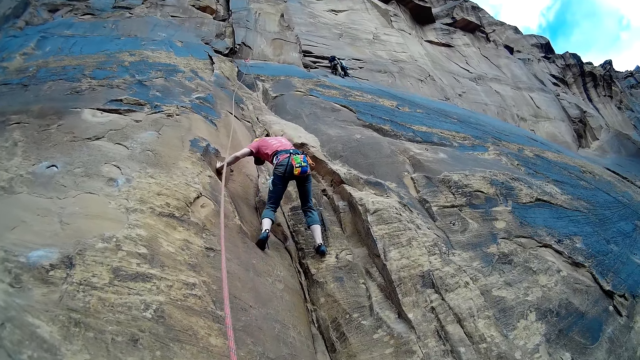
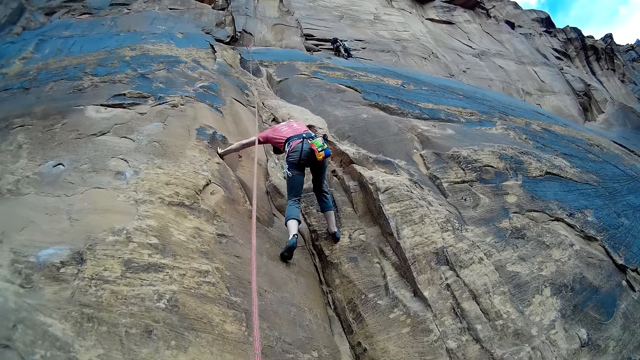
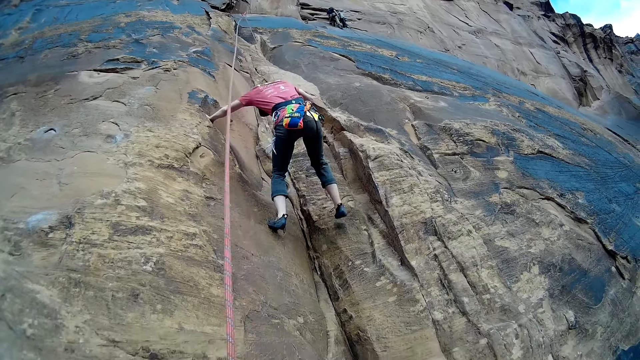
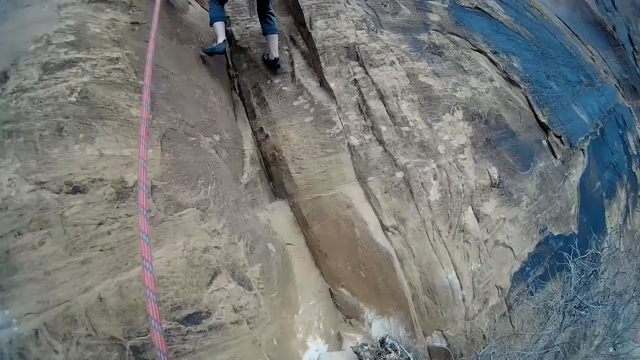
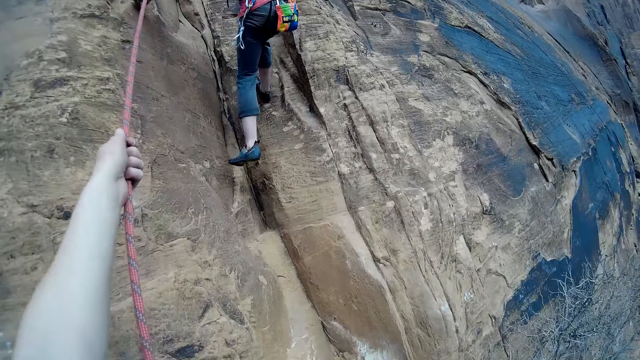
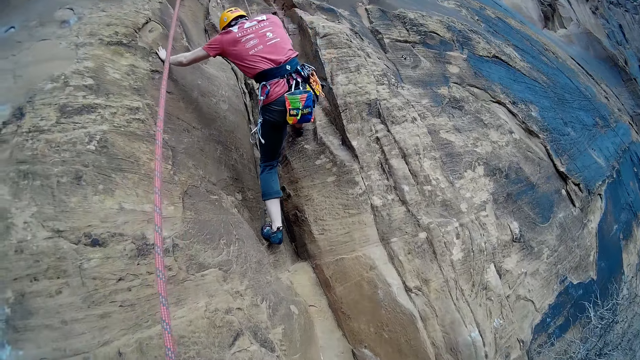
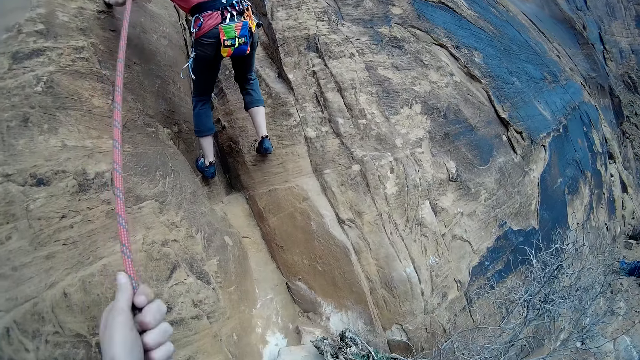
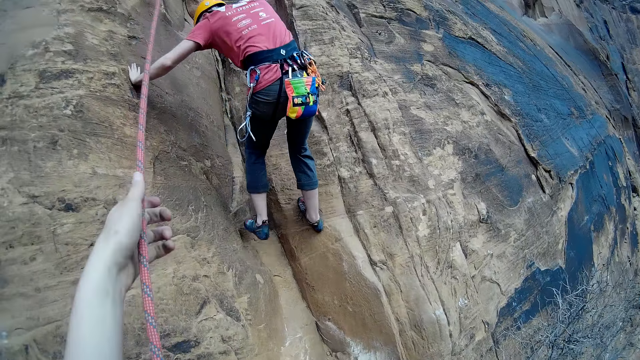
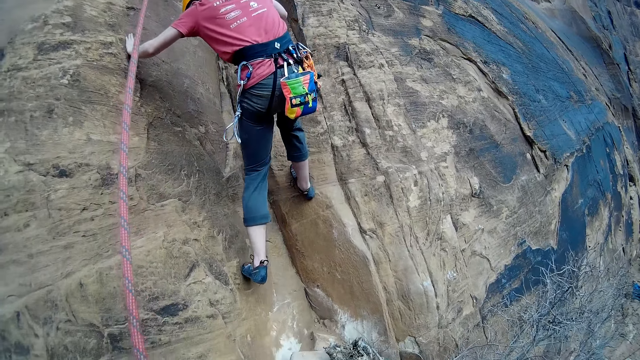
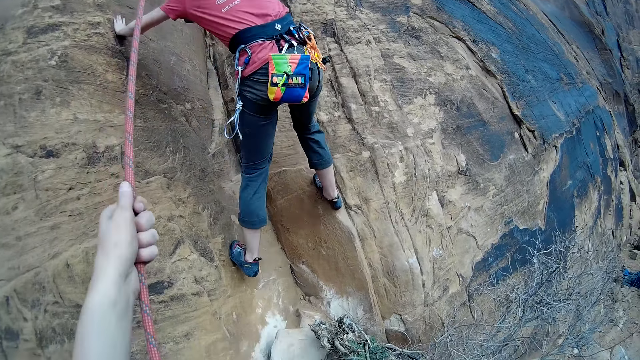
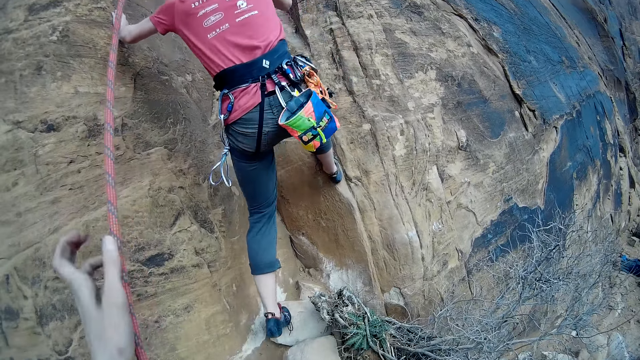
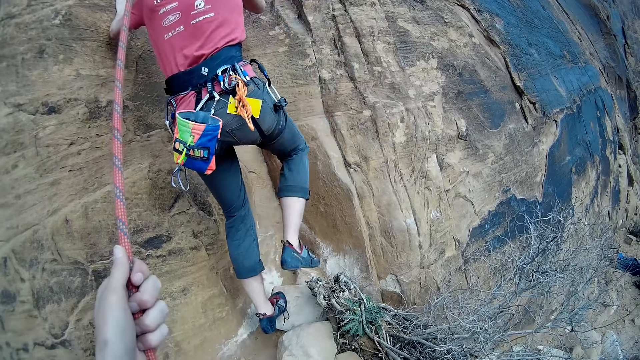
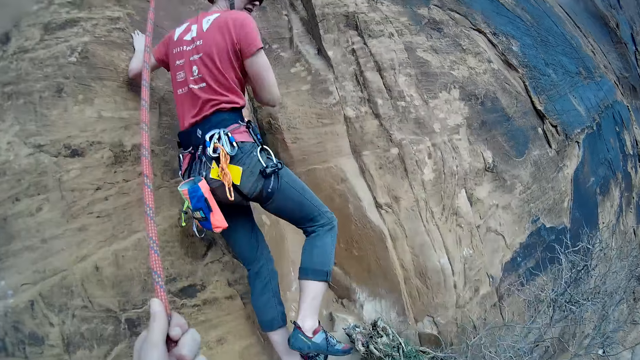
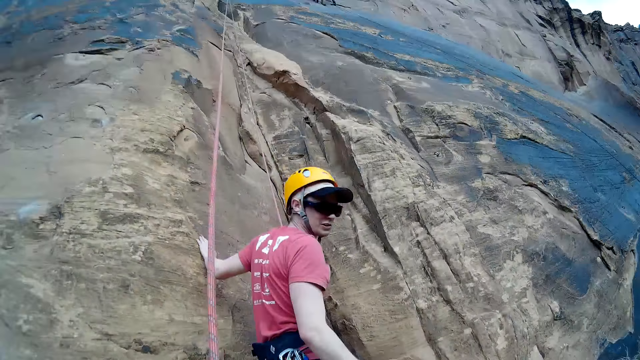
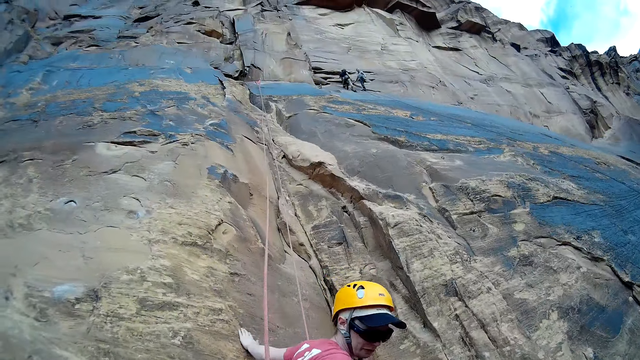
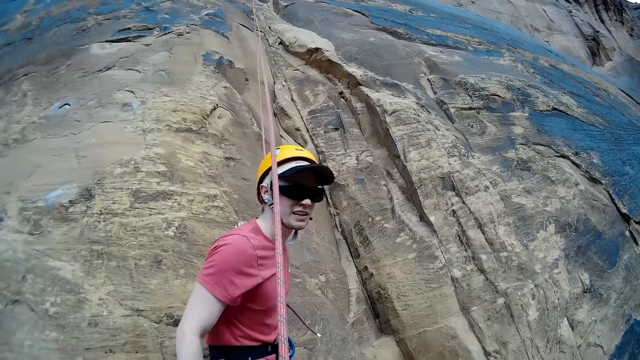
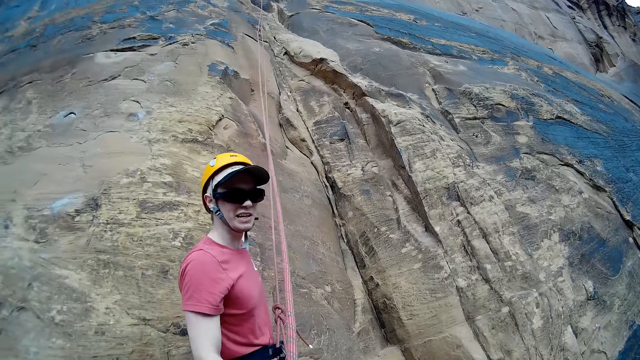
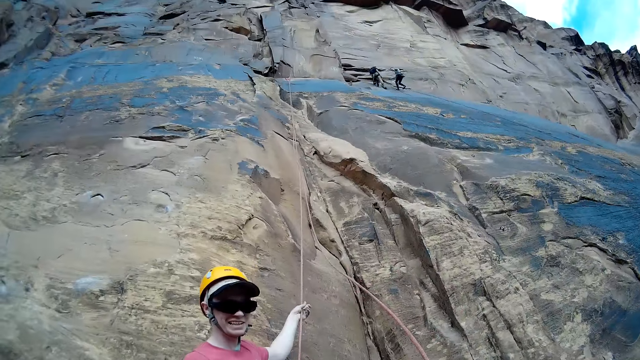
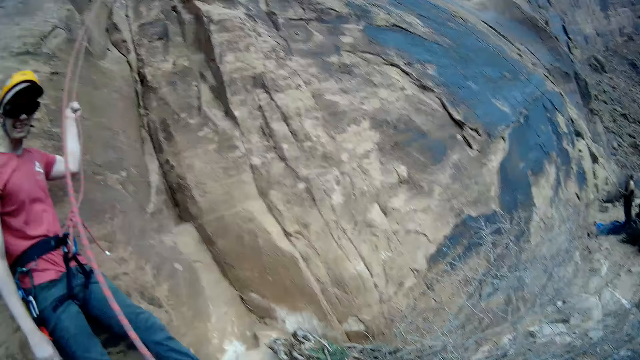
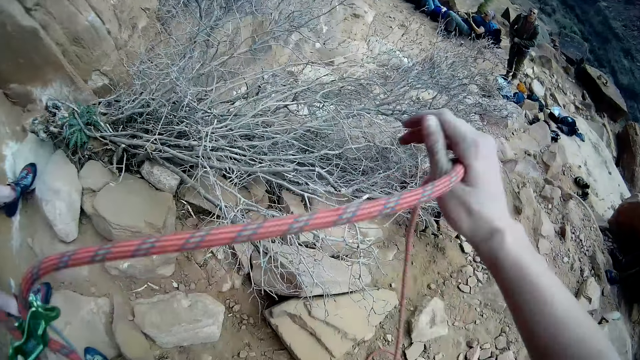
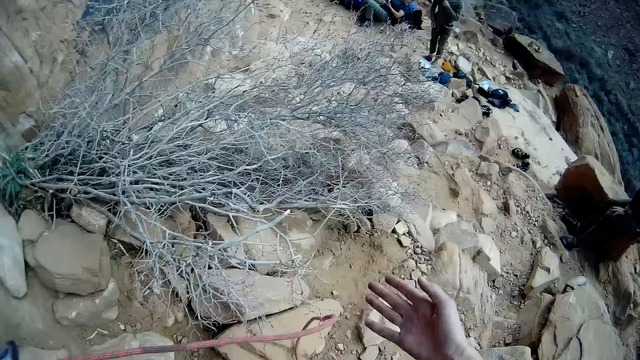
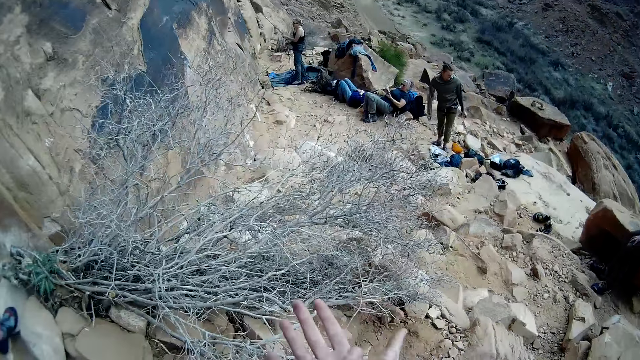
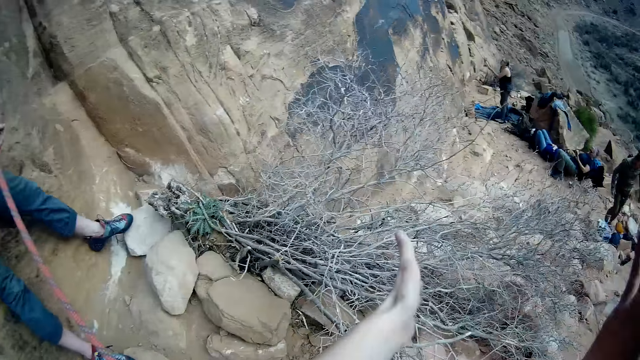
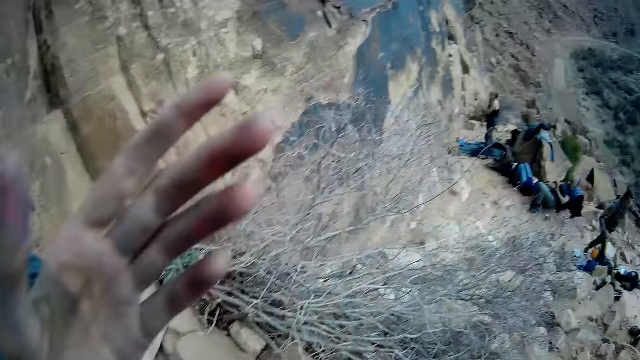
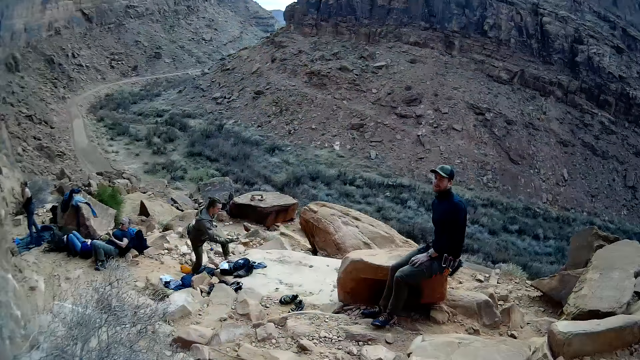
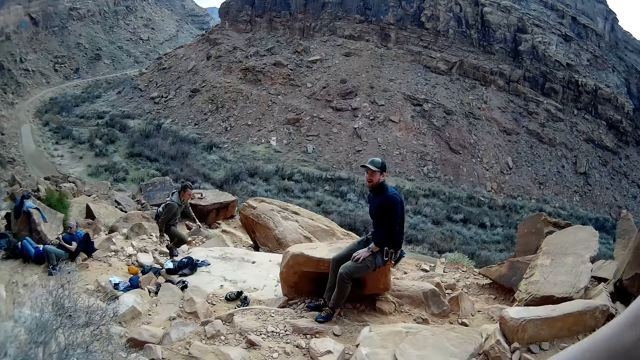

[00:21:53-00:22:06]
The camera wearer holds the rope. They talk to a man. They hold the rope. They leave the climbing rope. They look around. They talk to another man.
